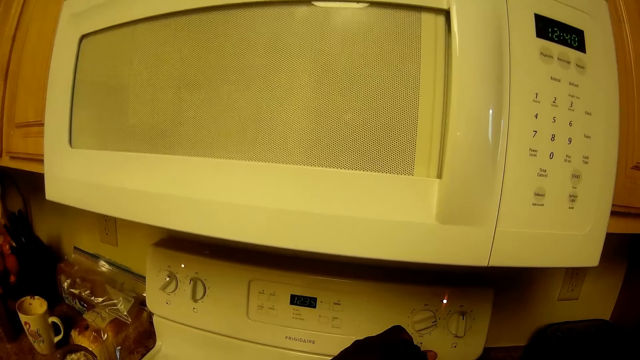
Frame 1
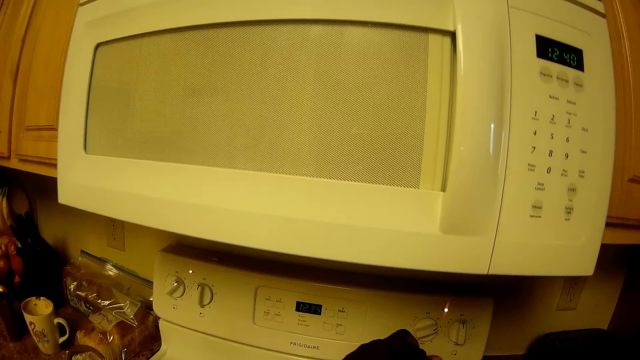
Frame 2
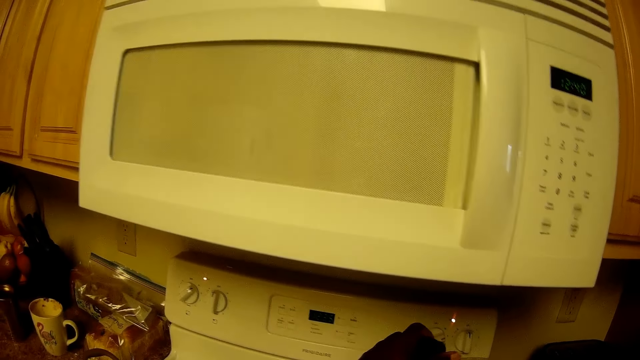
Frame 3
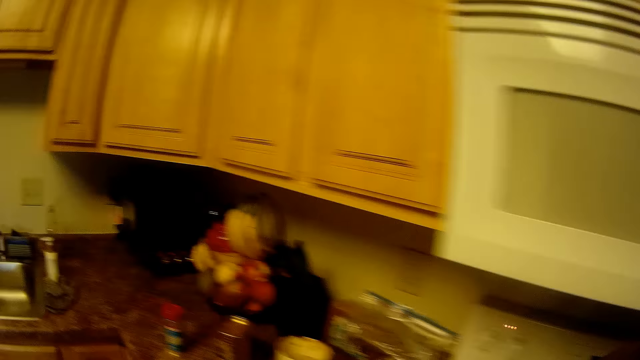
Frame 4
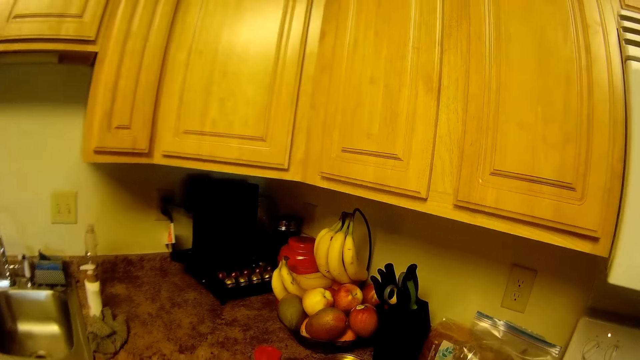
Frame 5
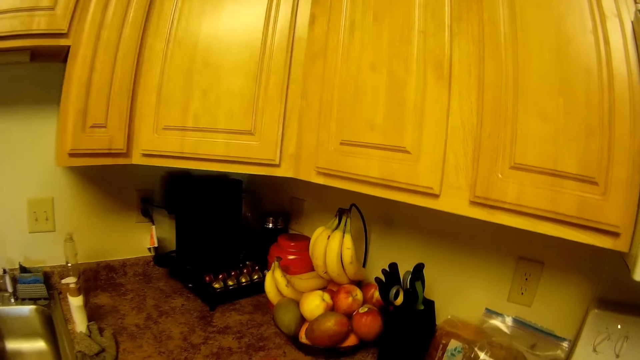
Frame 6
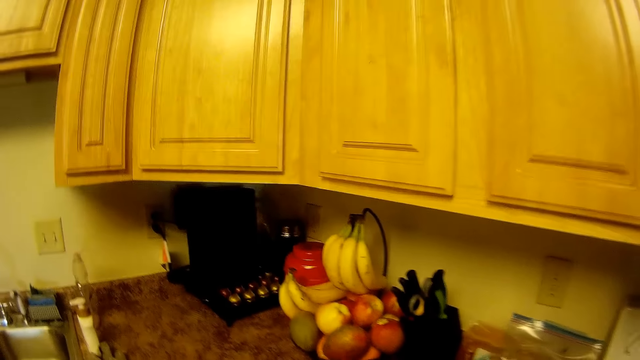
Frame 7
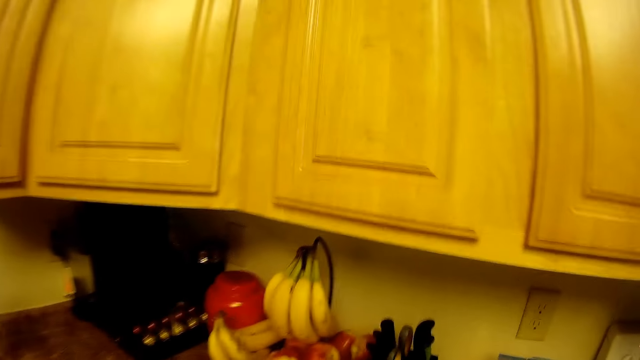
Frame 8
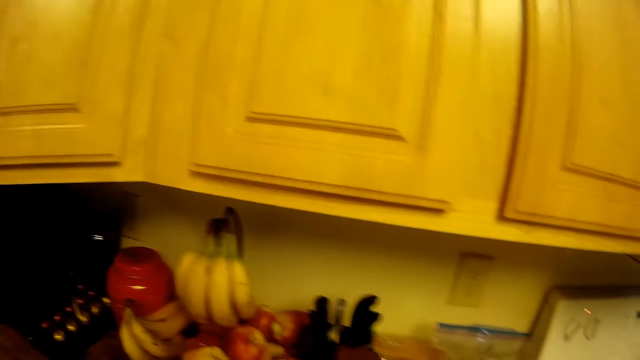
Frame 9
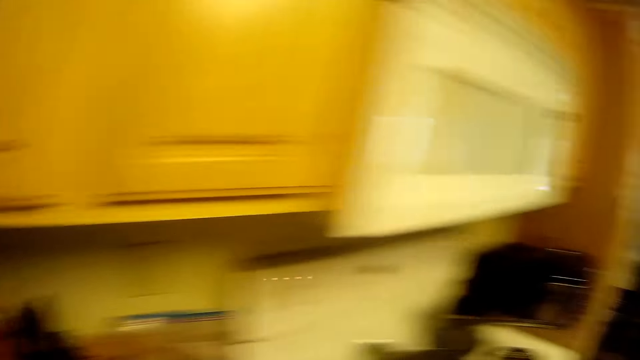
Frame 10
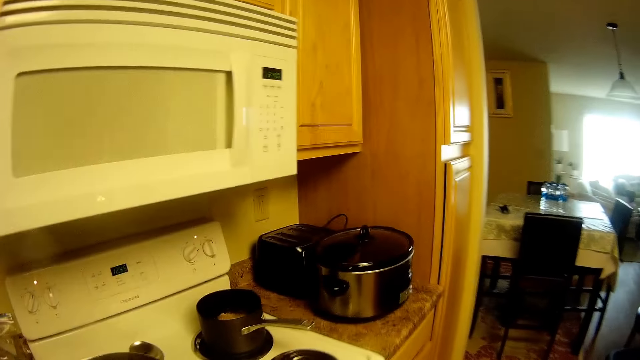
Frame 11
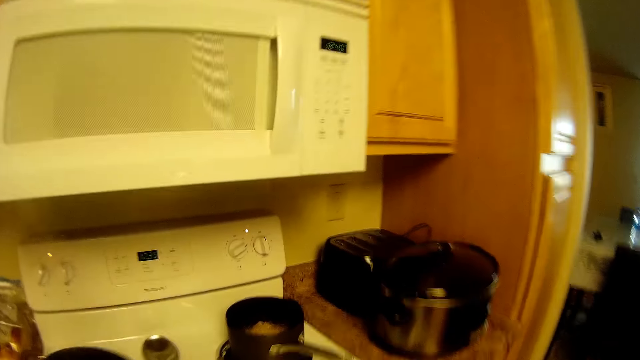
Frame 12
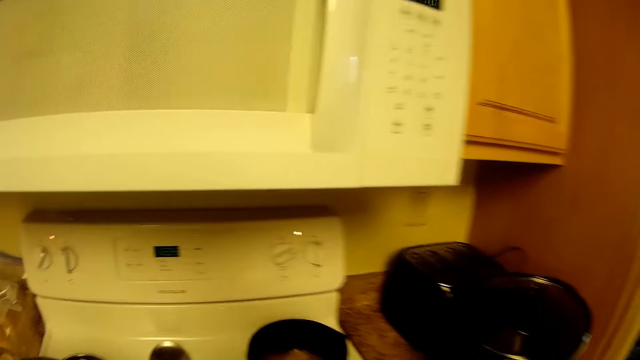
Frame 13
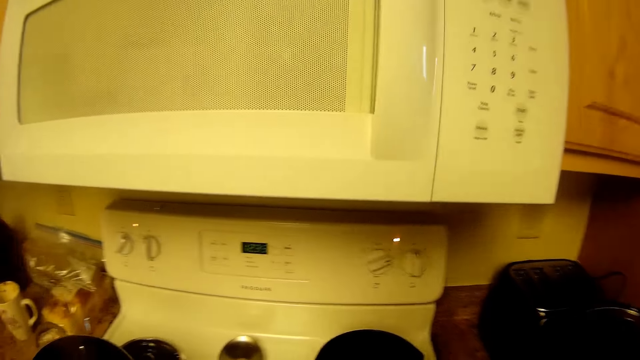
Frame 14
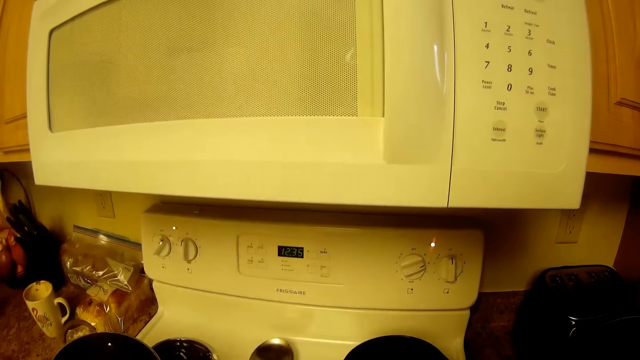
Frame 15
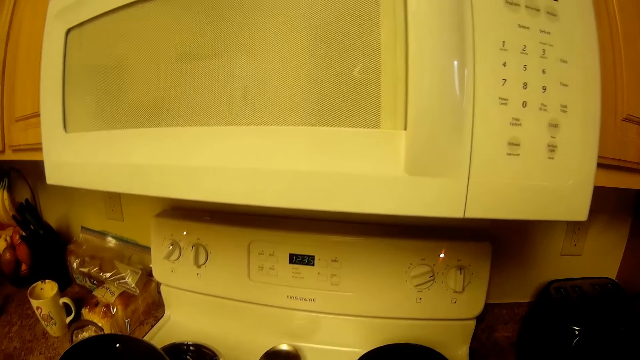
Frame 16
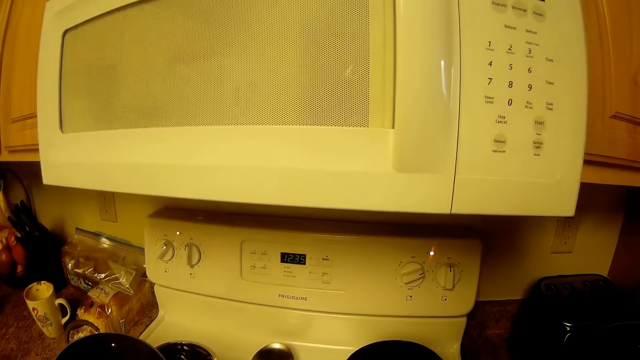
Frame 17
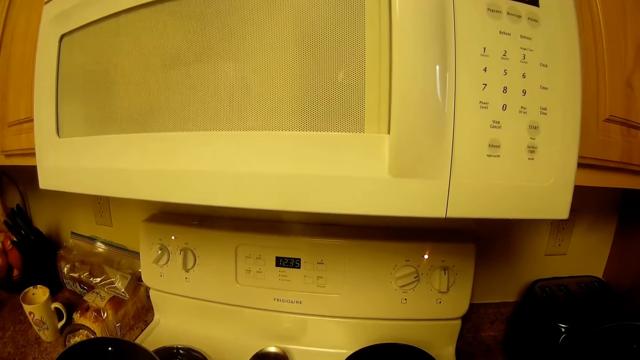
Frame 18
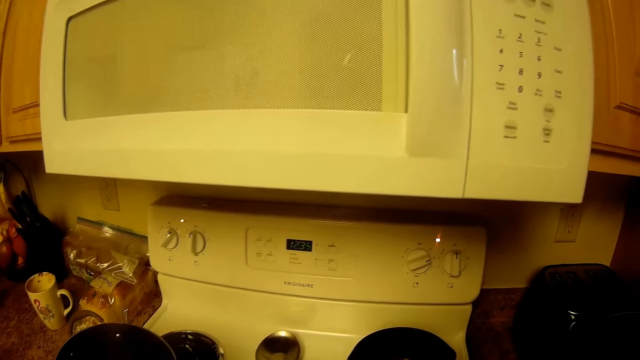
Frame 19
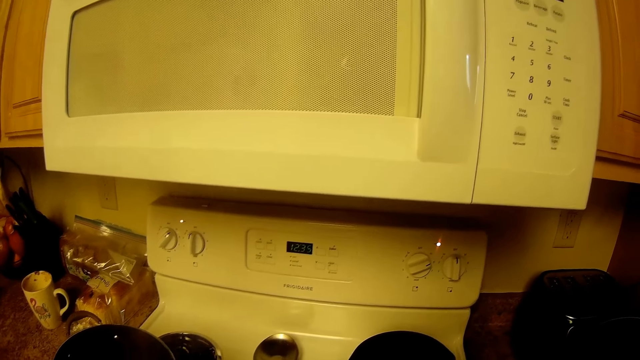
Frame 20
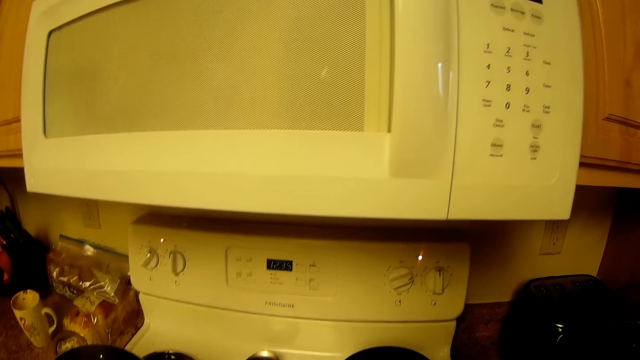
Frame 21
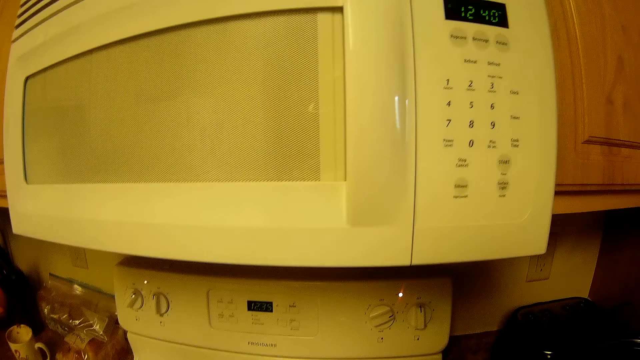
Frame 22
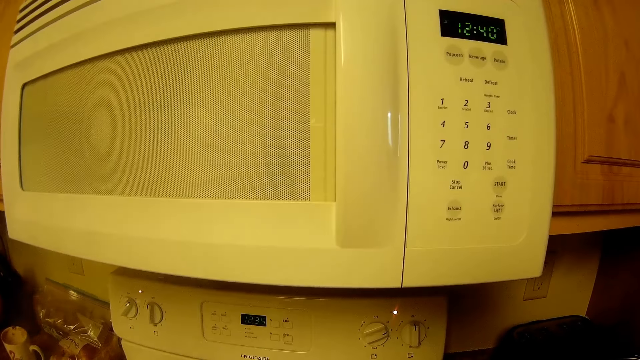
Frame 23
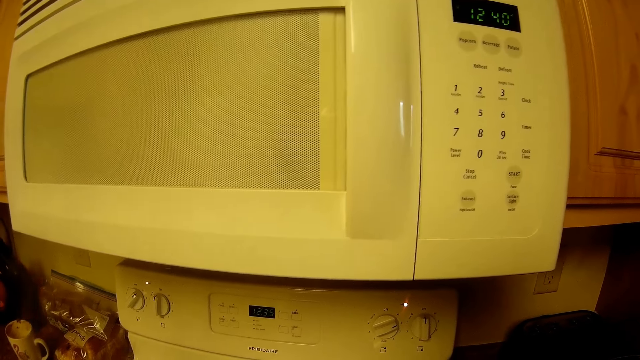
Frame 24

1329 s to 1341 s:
The camera wearer picks up a knife from a rack with her right hand.

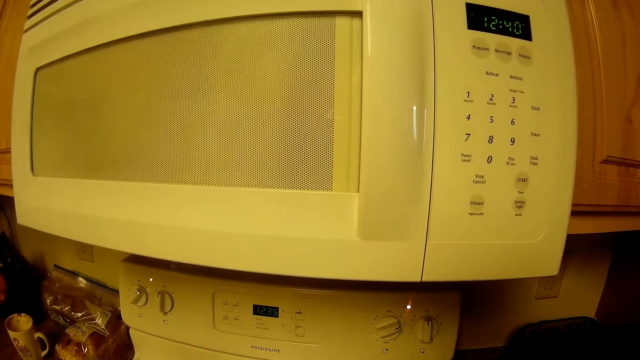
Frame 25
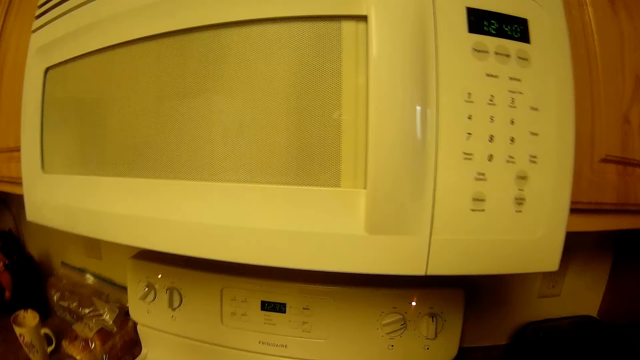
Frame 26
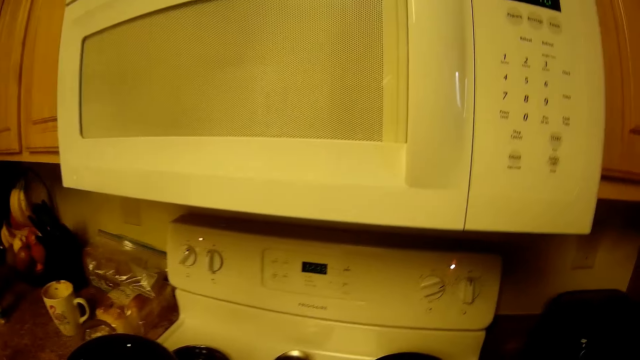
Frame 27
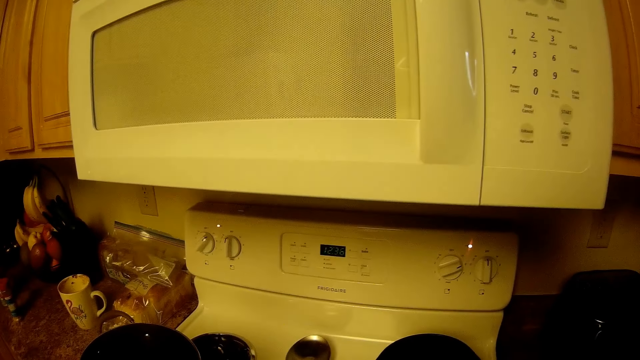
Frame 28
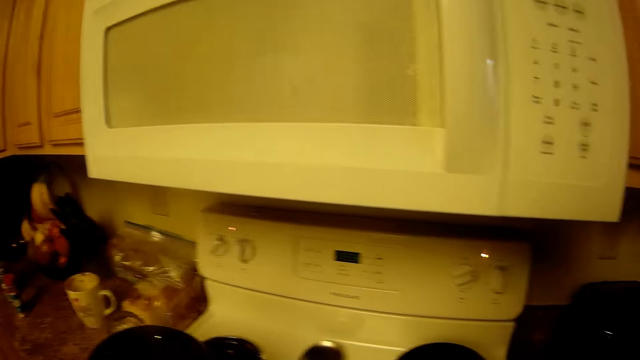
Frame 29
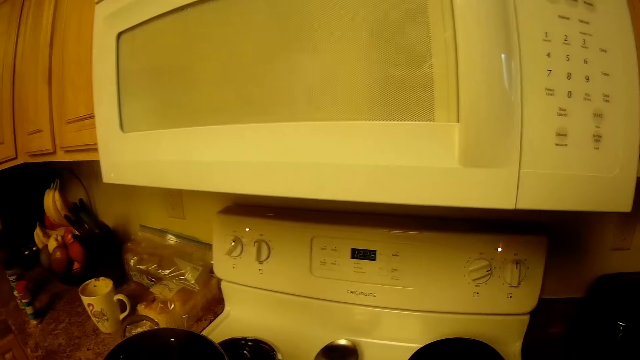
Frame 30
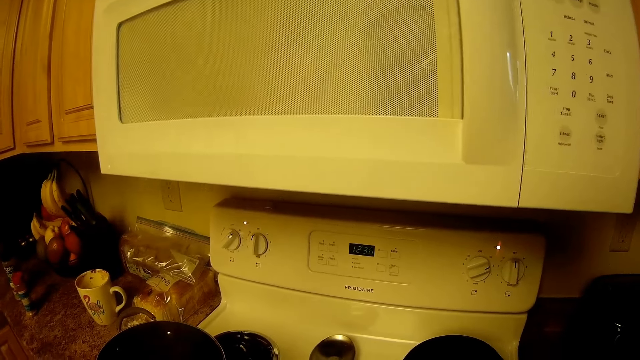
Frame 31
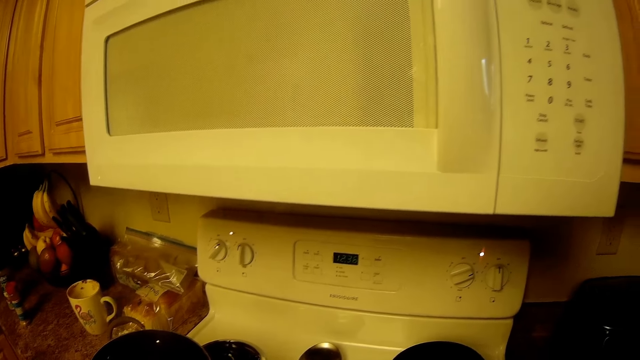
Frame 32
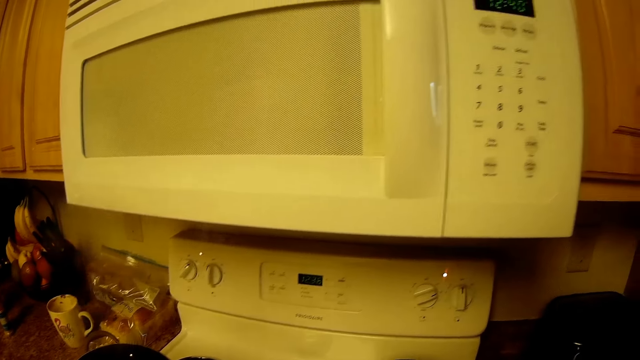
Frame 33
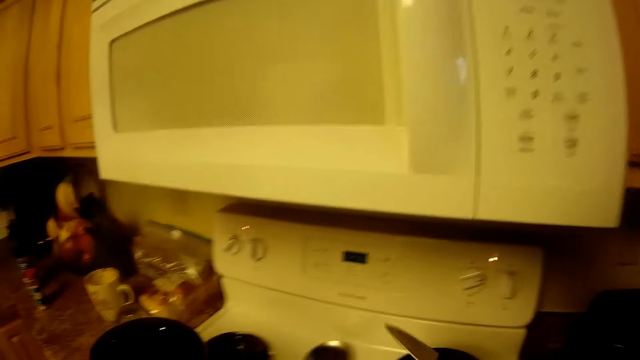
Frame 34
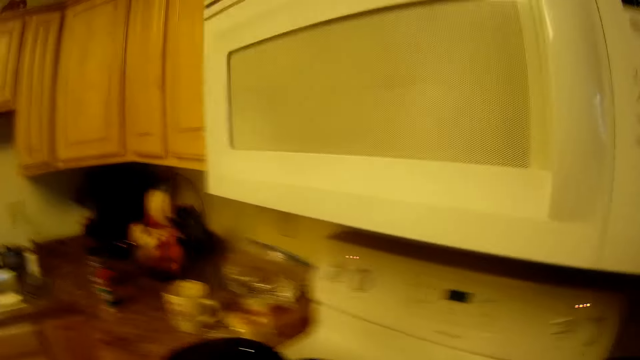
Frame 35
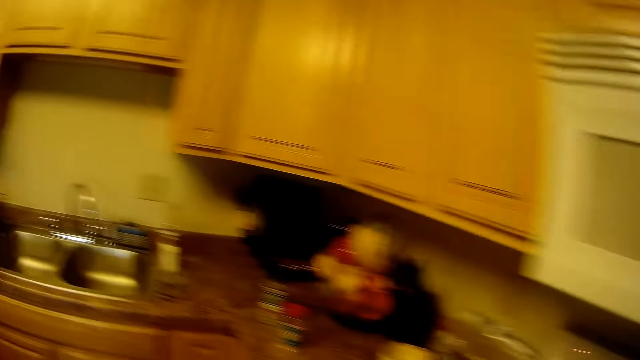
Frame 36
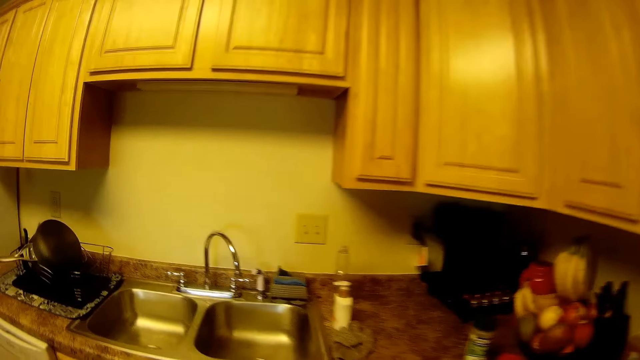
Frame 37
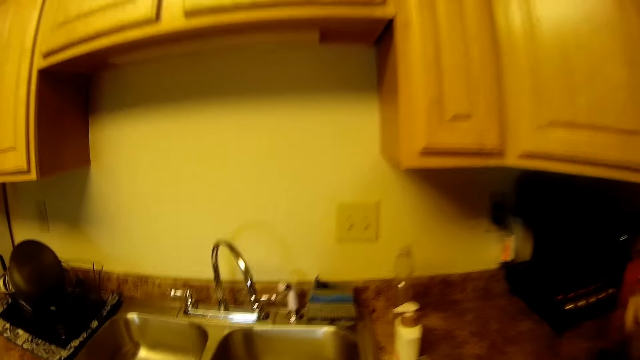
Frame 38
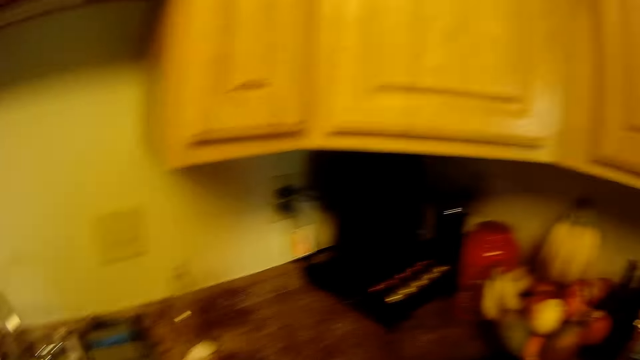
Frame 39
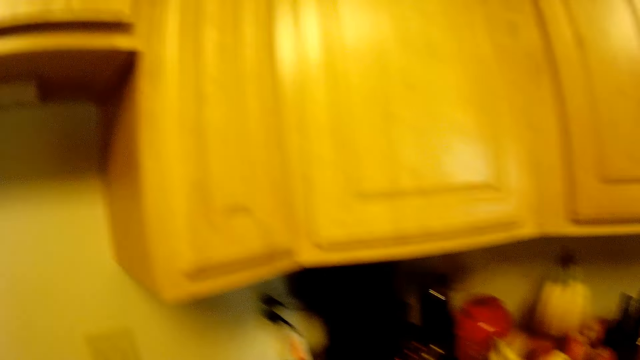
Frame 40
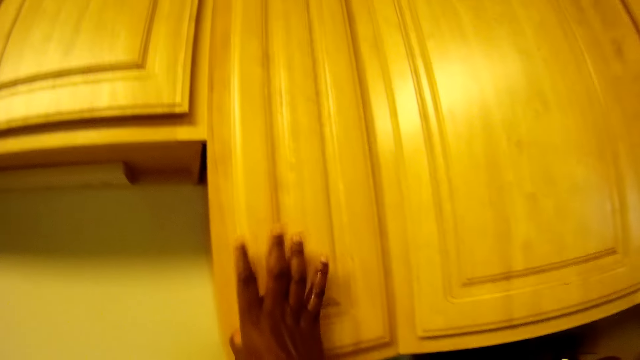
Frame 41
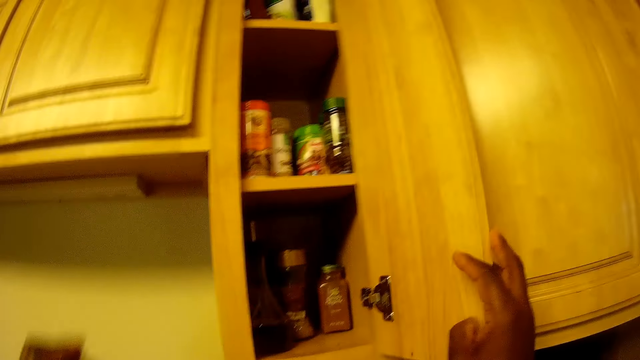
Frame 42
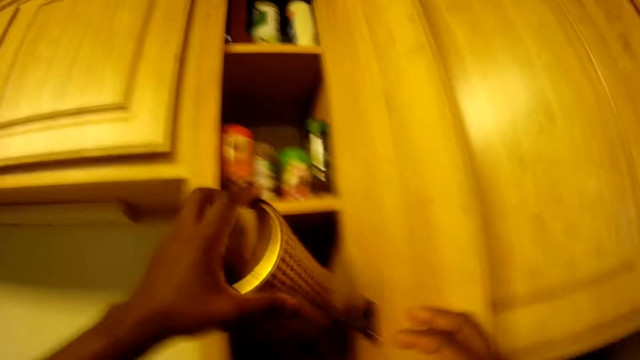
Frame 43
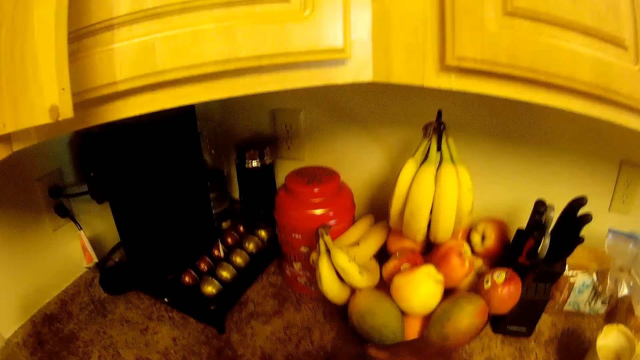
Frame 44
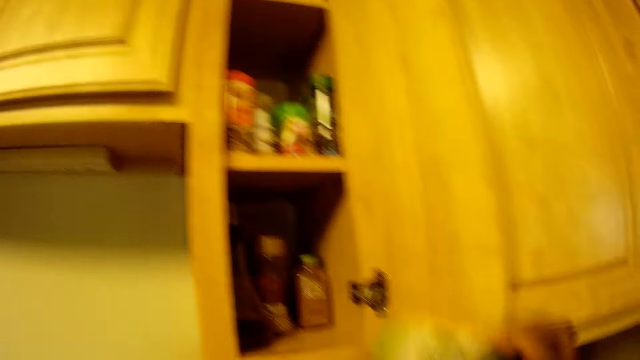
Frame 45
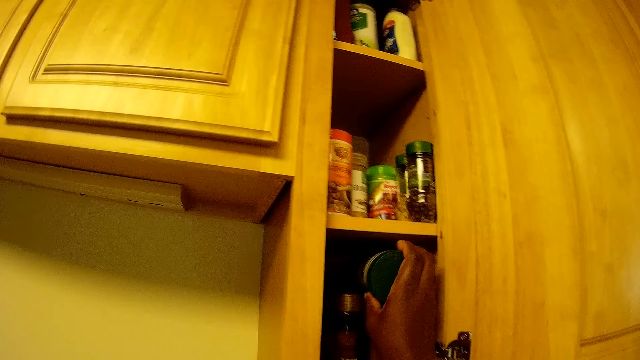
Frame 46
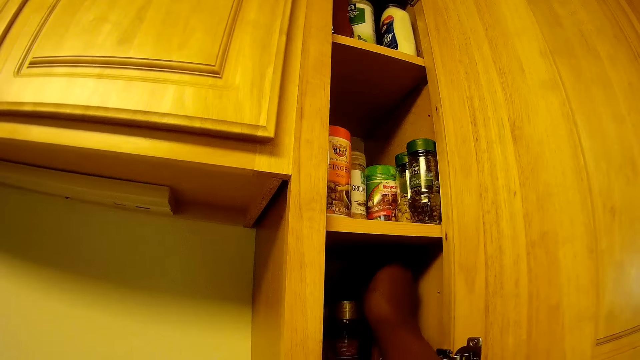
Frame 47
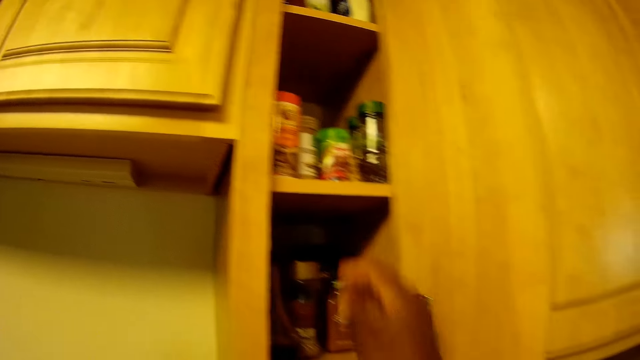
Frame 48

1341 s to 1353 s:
The camera wearer drops the knife in her right hand on the kitchen slab. She opens a cupboard with her right hand. She drops a container in the cupboard with her left hand. She drops a container in the cupboard with her right hand.
